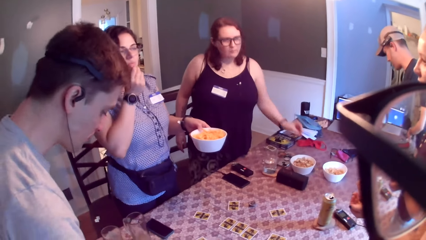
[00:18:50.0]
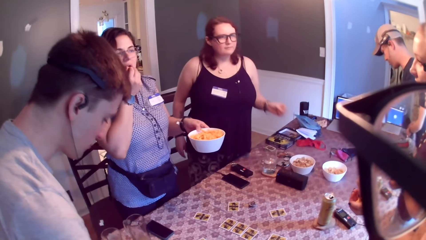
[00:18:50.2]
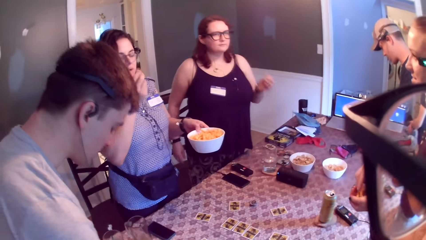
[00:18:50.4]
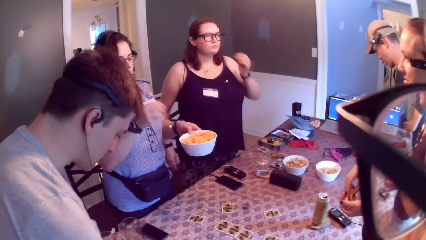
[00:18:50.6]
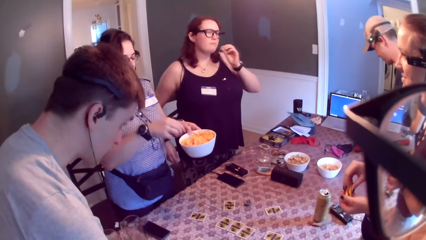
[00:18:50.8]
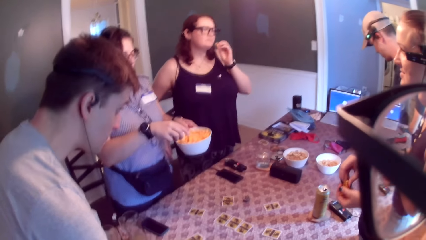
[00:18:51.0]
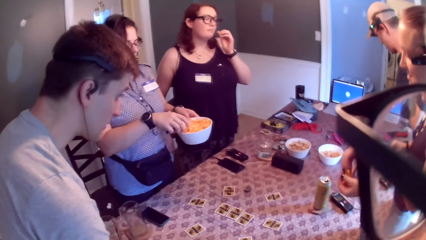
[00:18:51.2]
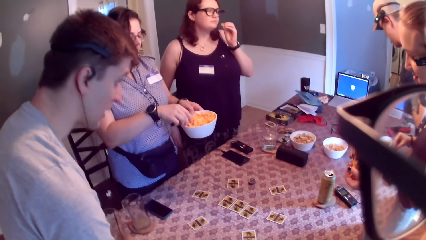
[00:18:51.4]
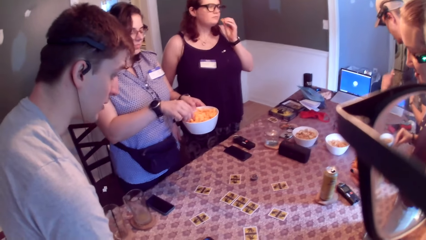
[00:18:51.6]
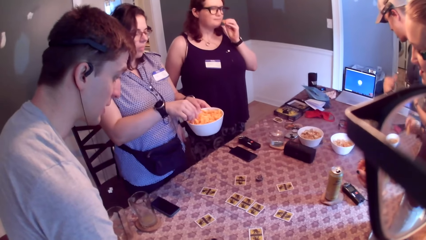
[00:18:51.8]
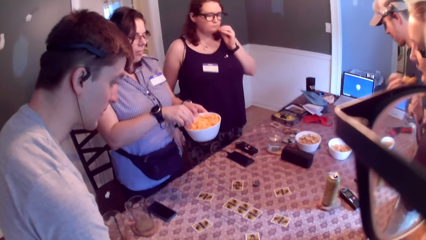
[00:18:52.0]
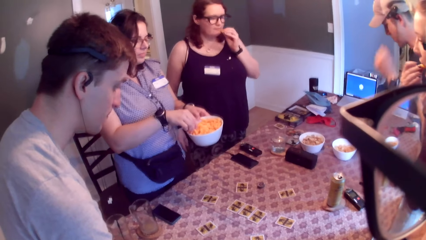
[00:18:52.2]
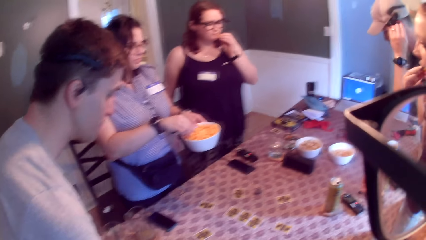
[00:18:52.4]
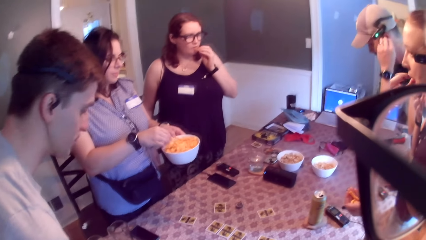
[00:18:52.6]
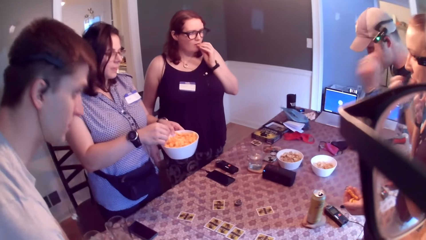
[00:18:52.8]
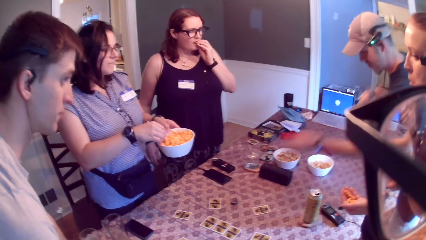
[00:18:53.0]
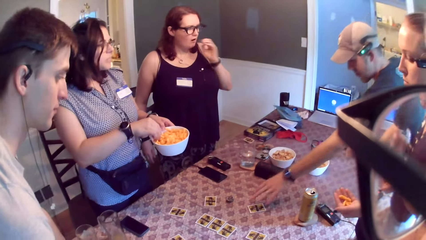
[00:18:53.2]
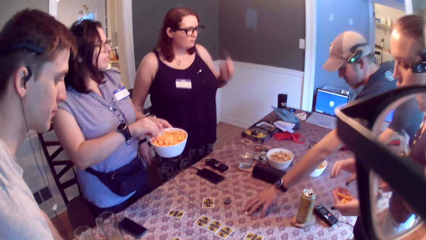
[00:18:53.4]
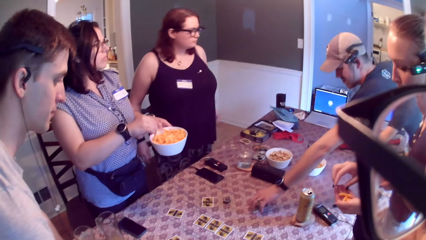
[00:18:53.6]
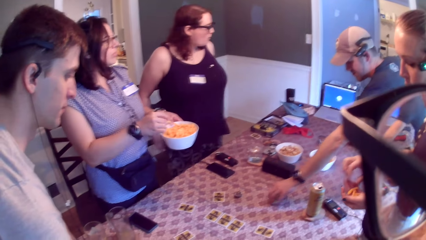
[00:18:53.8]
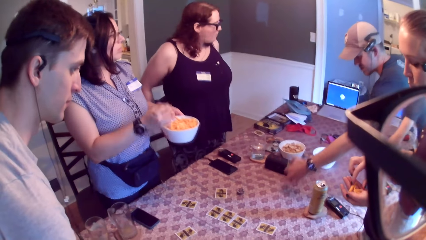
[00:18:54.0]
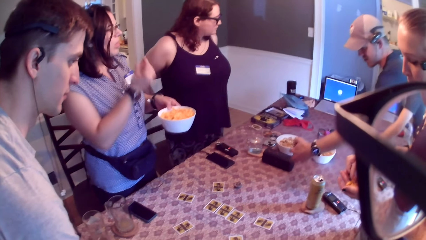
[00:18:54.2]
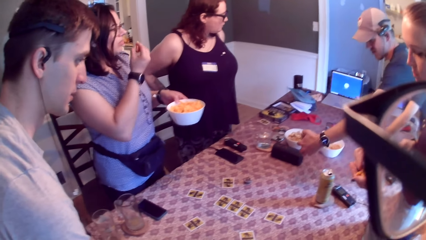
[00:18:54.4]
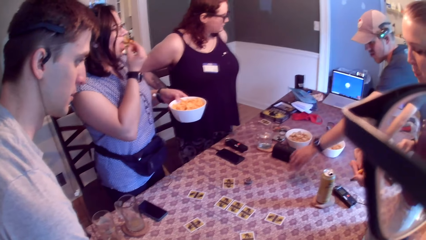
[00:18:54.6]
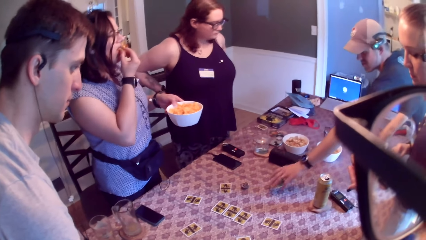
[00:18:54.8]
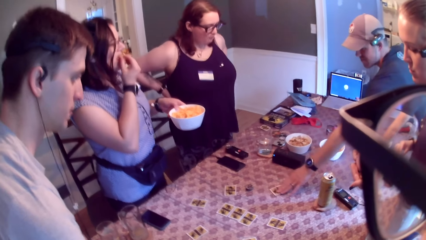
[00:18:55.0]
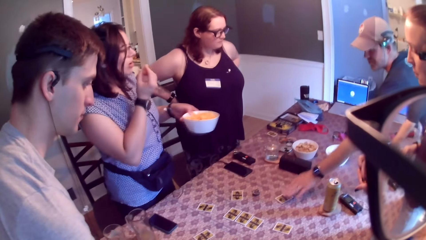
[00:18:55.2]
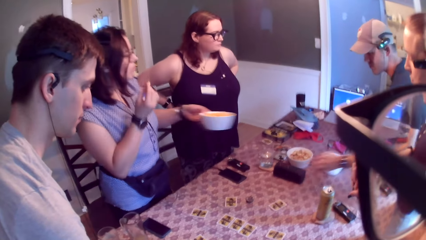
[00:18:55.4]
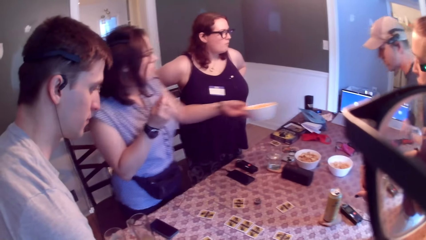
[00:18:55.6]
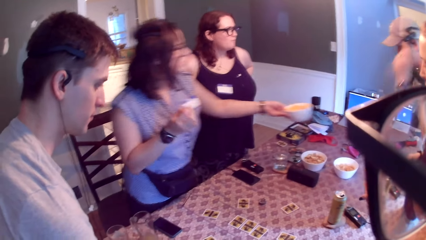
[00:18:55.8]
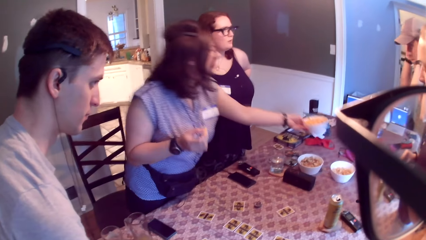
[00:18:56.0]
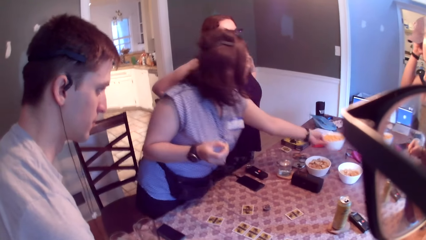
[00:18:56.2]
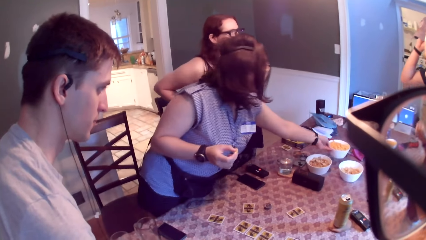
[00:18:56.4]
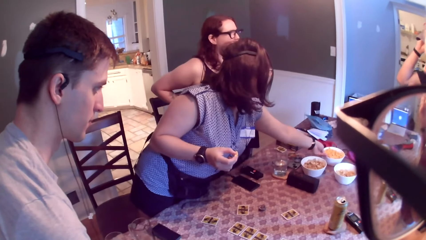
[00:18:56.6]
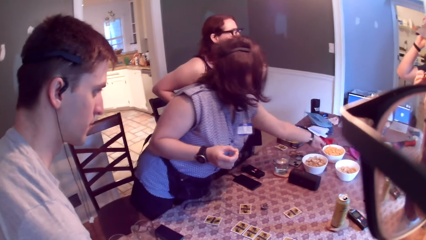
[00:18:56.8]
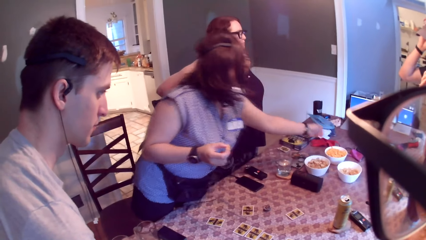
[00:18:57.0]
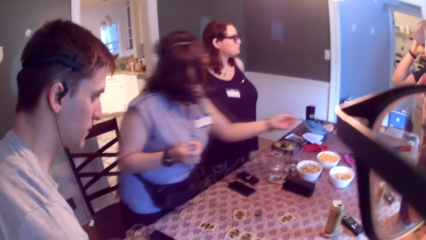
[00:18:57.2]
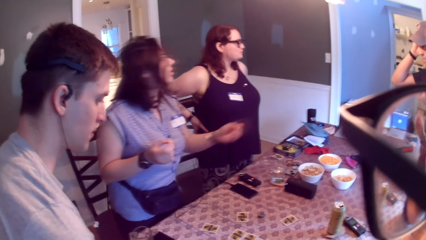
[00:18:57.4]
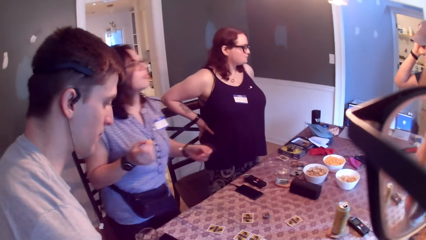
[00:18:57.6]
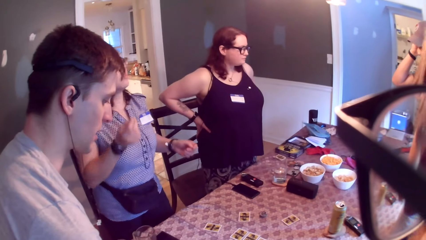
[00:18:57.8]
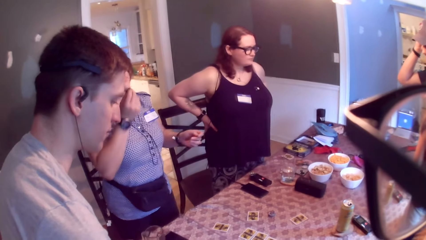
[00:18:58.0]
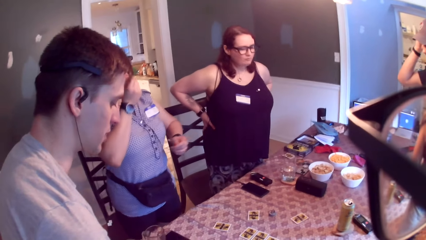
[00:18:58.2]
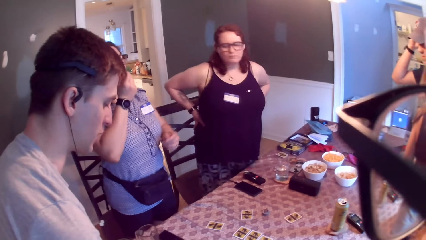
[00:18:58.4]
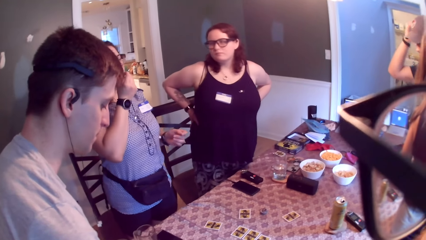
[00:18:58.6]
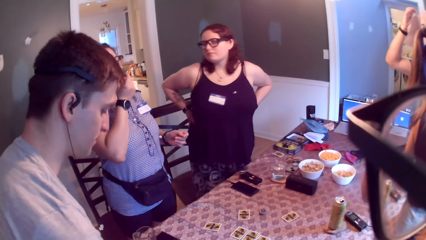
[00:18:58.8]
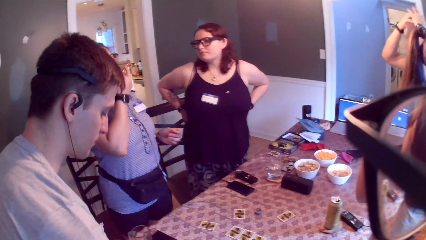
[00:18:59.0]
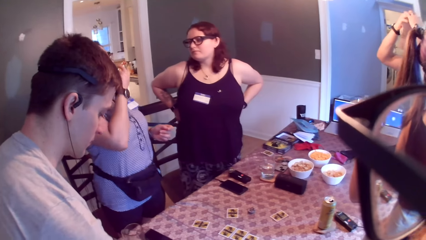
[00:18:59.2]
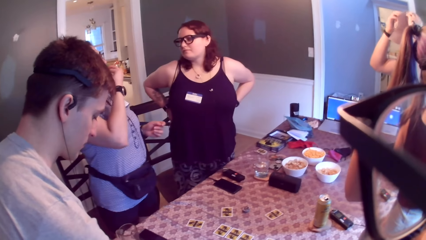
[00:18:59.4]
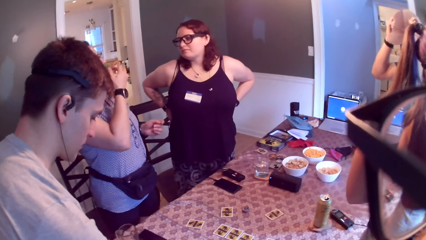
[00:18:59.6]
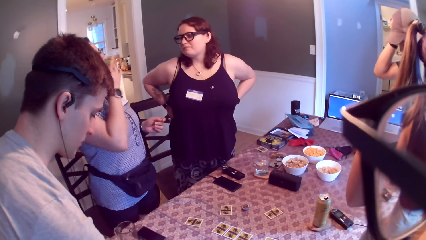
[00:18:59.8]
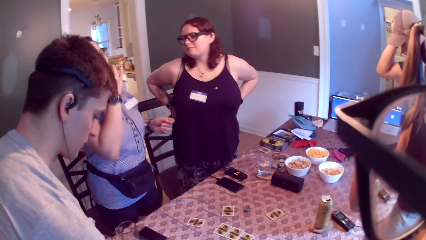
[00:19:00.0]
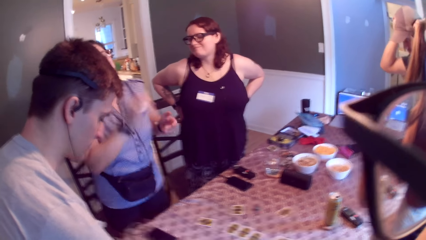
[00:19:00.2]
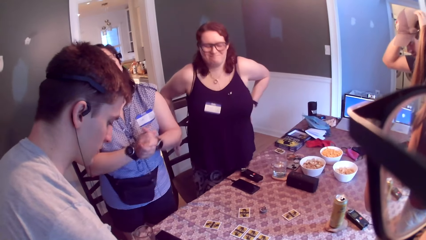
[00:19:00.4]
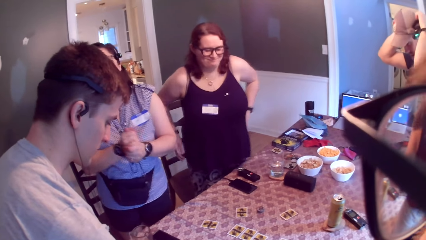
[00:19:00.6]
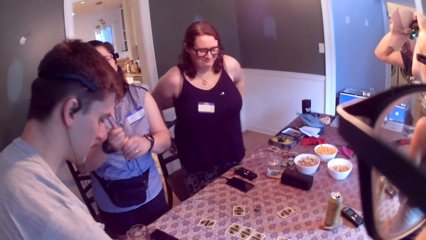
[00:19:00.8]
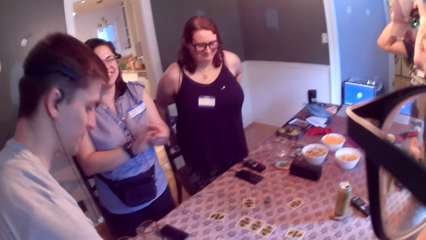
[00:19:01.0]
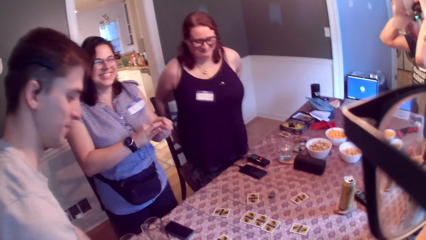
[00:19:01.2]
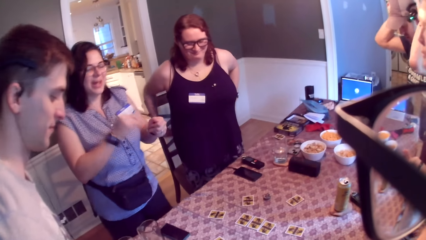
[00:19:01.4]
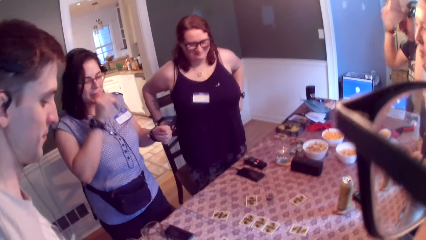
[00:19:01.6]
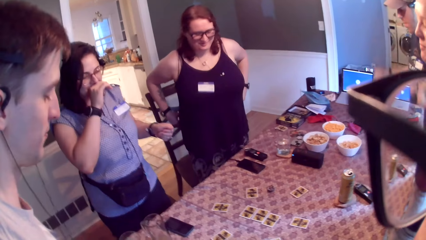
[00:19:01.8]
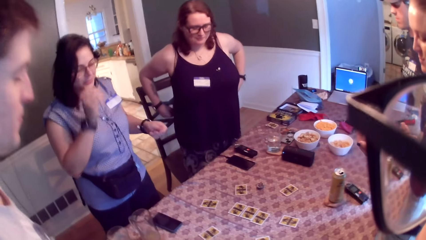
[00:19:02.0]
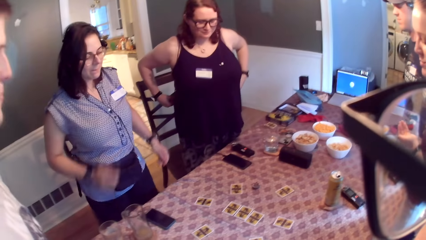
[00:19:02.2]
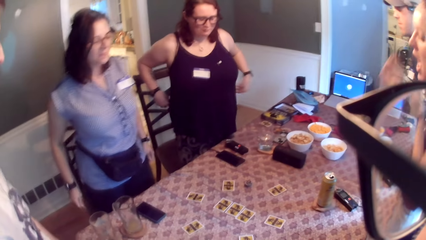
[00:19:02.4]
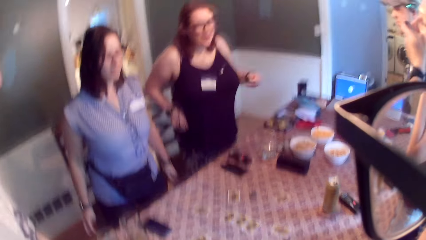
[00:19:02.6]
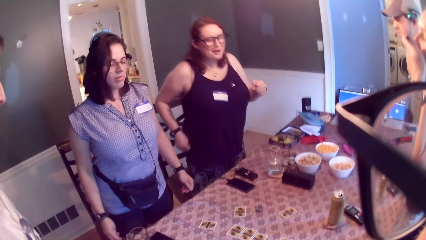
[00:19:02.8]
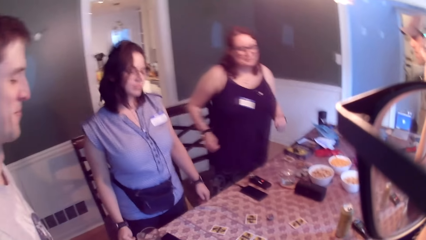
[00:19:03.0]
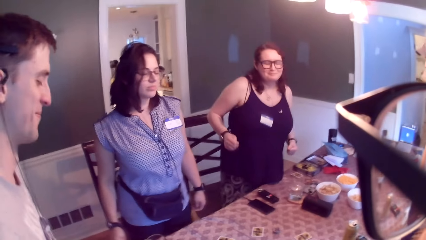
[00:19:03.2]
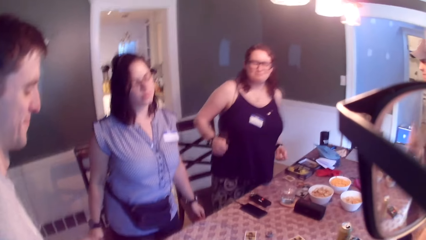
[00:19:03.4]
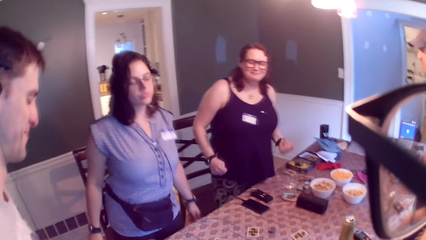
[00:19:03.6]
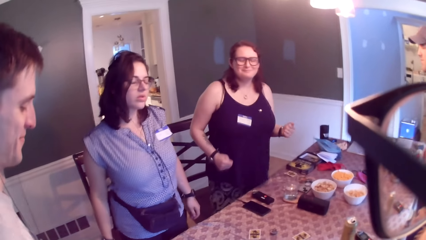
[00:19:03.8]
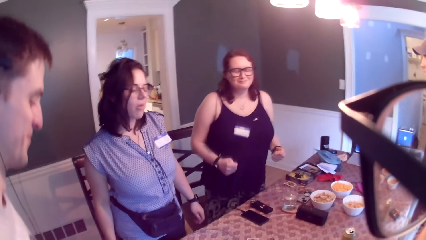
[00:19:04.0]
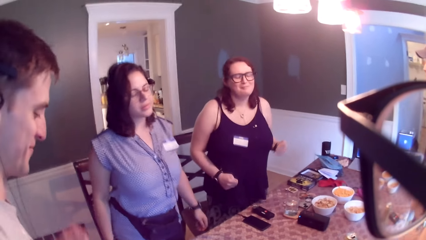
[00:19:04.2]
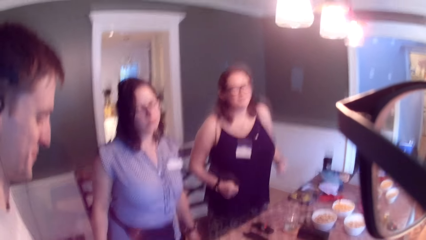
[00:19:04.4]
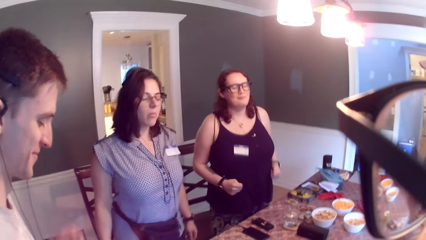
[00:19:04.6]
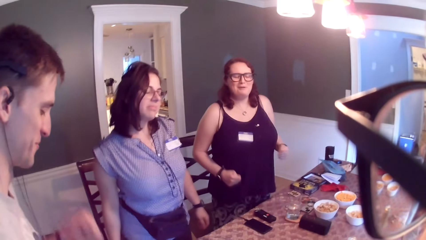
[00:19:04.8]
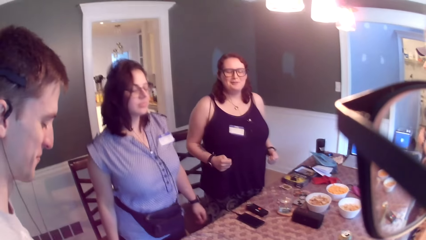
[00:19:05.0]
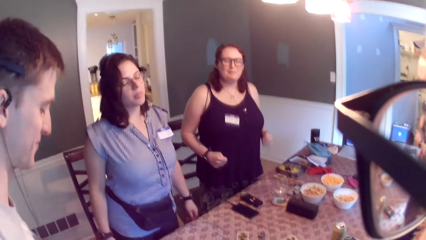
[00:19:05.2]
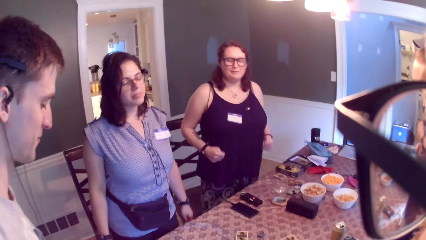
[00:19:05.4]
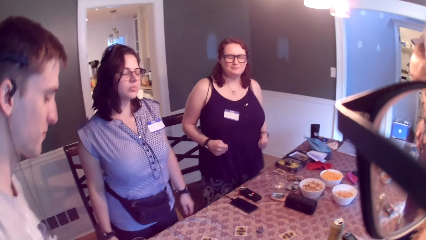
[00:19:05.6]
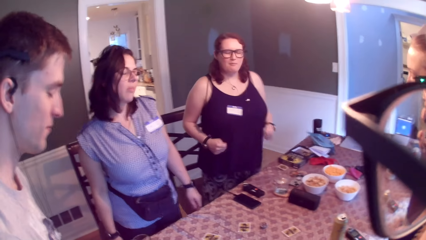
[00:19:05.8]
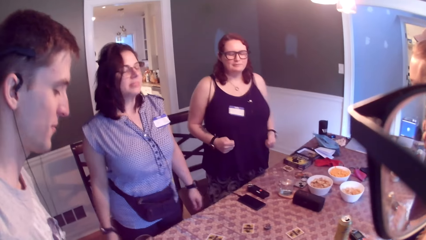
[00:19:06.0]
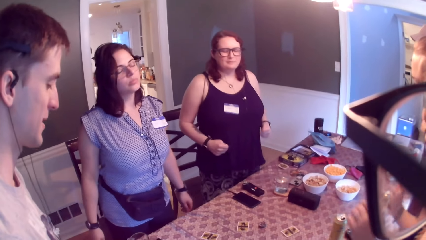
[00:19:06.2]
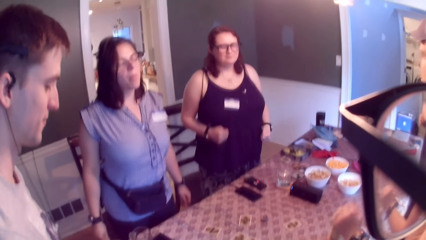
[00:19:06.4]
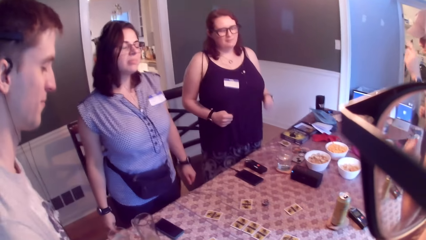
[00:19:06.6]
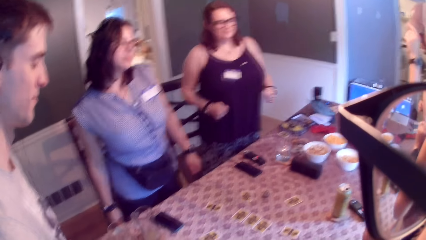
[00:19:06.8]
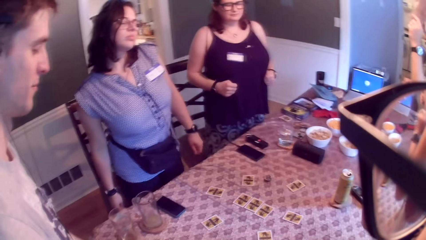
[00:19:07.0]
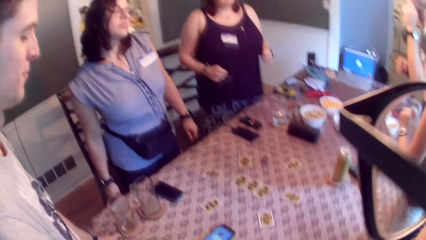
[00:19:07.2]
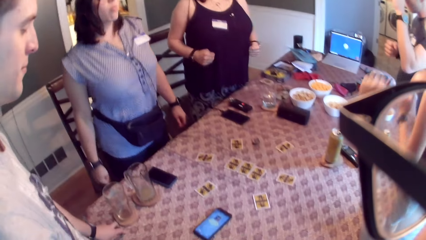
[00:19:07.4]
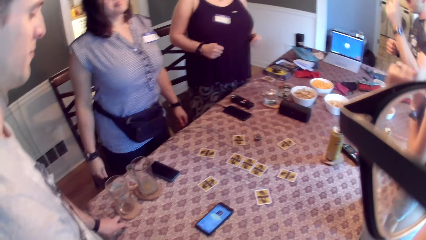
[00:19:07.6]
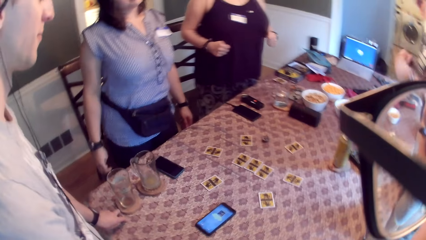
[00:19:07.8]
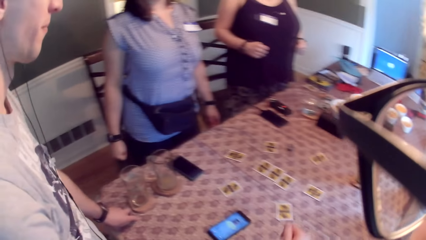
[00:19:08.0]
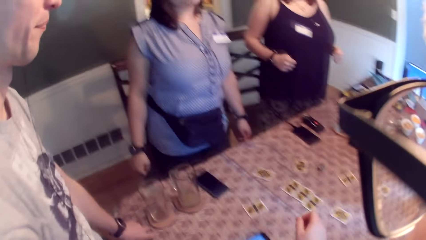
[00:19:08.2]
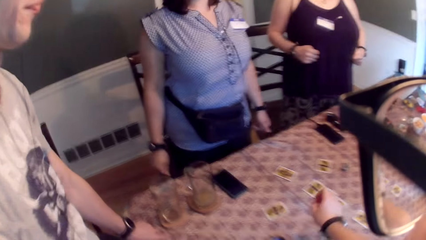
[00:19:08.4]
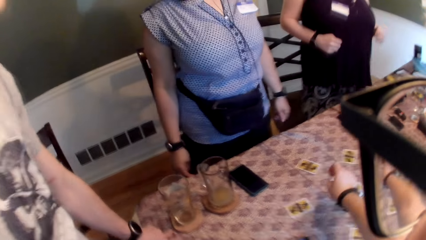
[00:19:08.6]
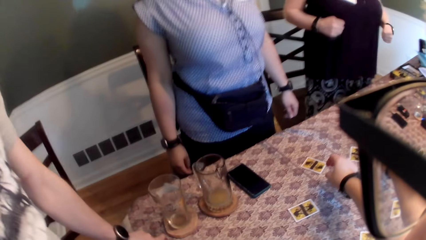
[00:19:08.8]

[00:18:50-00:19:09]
A woman speaks to another woman. A third woman picks some cashew nut from the bowl on the table with her left hand. The second woman eats the snack. A man speaks to a group of people on the table. The second woman picks a cheese snack from the bowl in her left hand with her right hand. Another man picks a playing card on the table with his left hand and drops the card on the table with his left hand. The second woman drops the bowl on the table with her left hand and speaks to the group of people on the table. The first man speaks to the group of people on the table. The second woman interacts with another woman. The third woman shakes her body. The second woman shakes her body. The second woman dances. The woman she interacts with dances.
